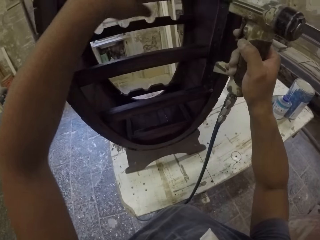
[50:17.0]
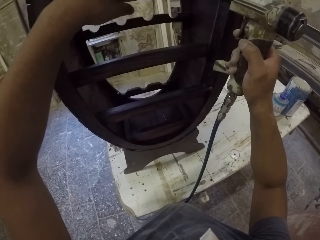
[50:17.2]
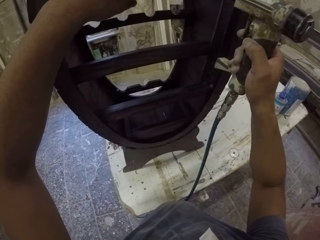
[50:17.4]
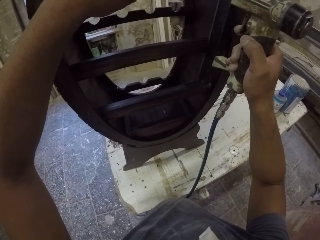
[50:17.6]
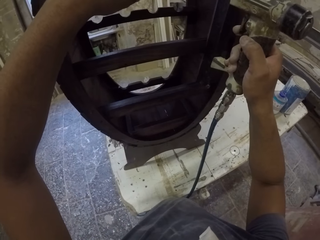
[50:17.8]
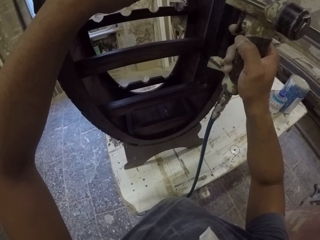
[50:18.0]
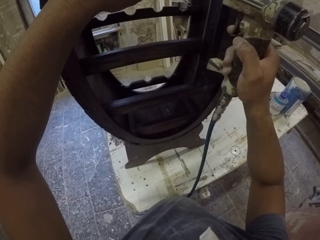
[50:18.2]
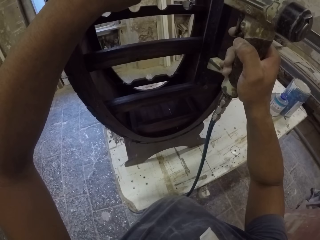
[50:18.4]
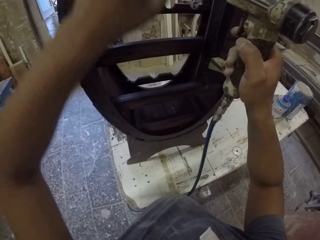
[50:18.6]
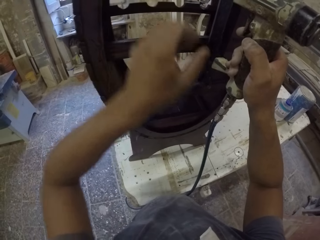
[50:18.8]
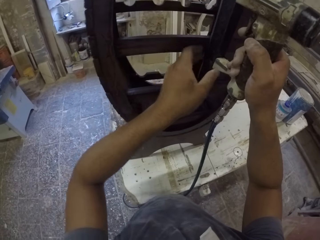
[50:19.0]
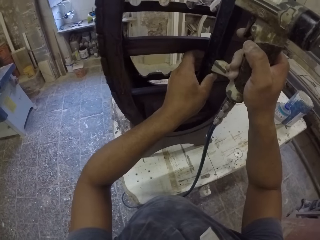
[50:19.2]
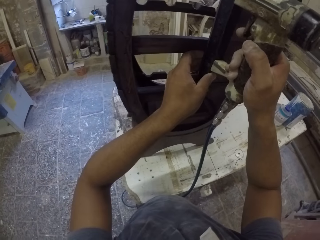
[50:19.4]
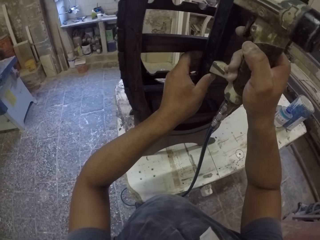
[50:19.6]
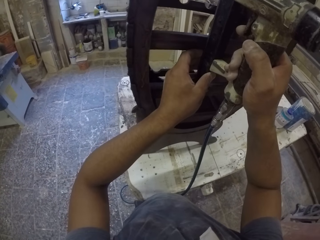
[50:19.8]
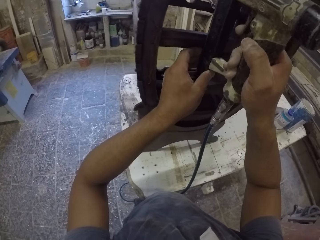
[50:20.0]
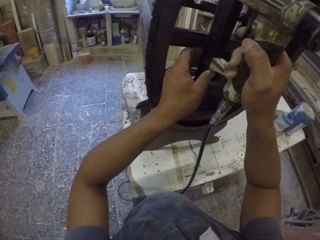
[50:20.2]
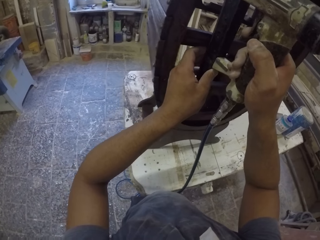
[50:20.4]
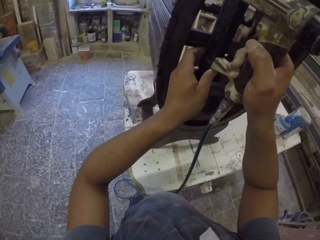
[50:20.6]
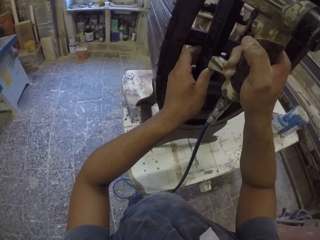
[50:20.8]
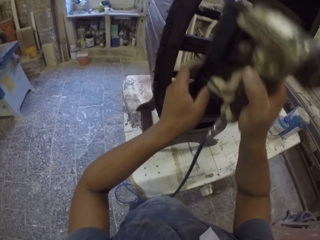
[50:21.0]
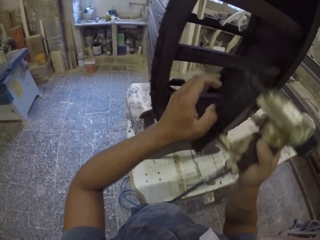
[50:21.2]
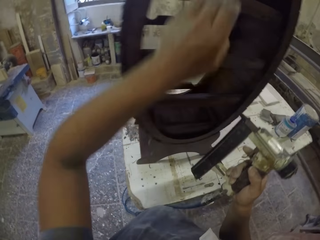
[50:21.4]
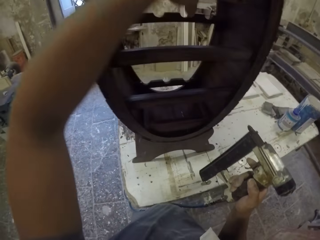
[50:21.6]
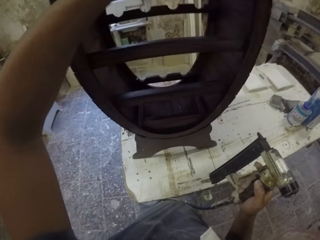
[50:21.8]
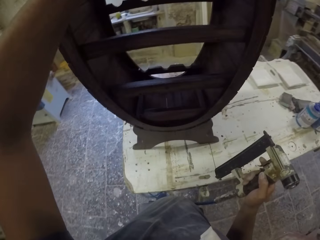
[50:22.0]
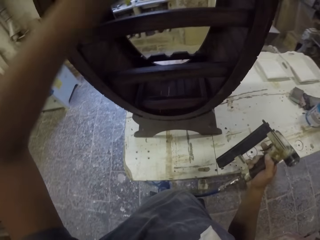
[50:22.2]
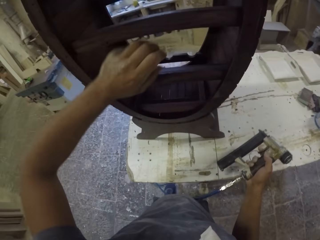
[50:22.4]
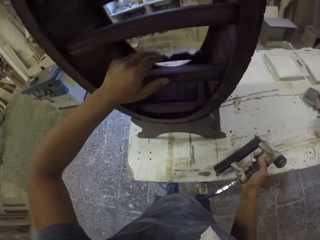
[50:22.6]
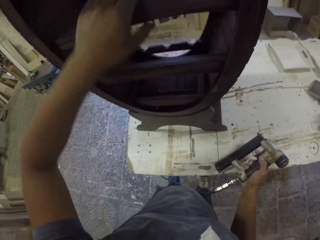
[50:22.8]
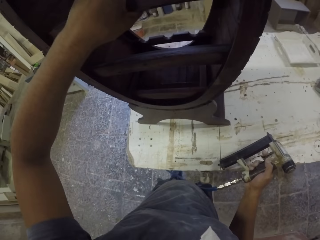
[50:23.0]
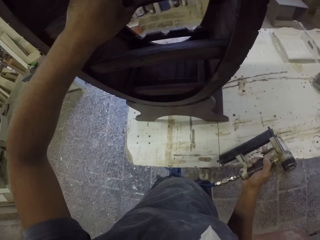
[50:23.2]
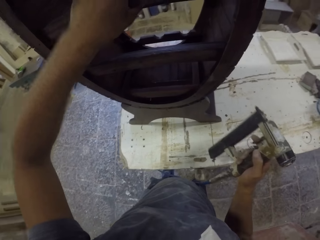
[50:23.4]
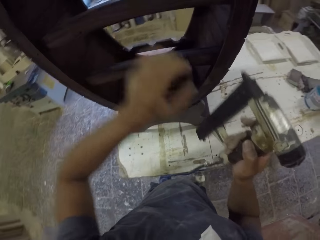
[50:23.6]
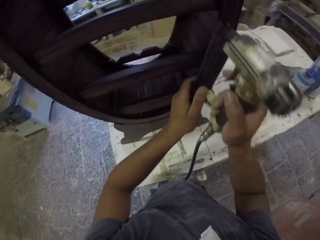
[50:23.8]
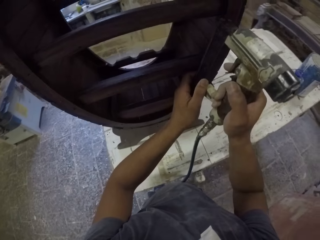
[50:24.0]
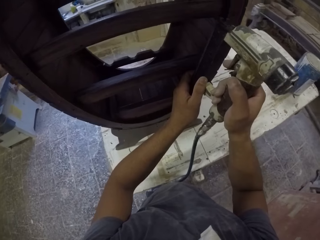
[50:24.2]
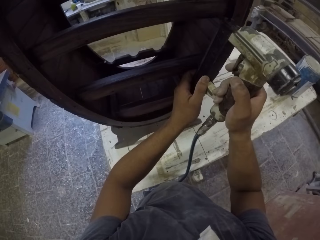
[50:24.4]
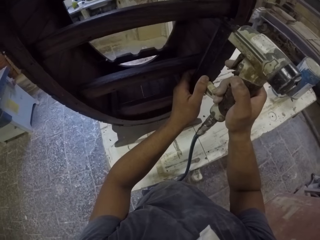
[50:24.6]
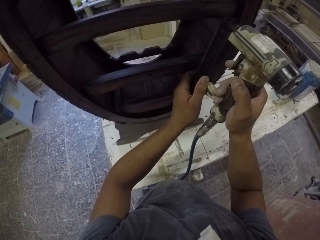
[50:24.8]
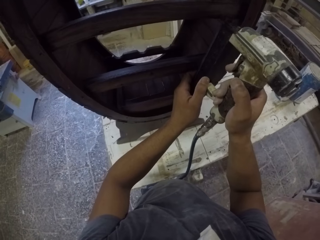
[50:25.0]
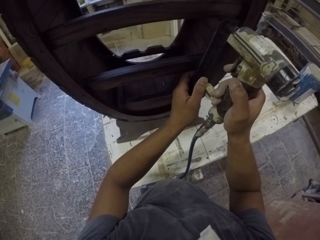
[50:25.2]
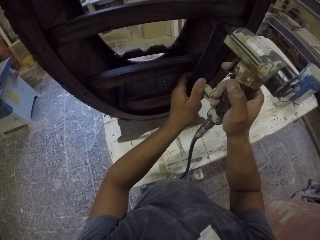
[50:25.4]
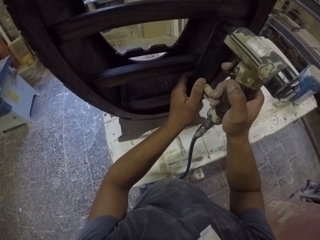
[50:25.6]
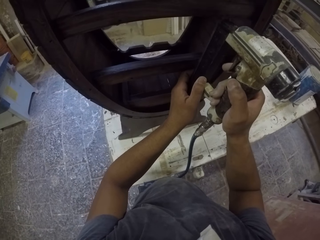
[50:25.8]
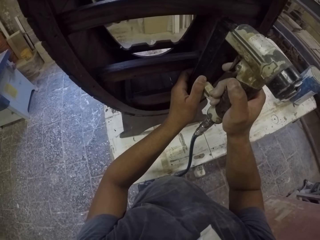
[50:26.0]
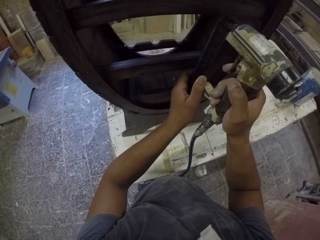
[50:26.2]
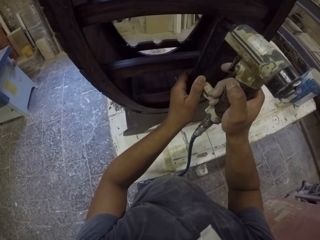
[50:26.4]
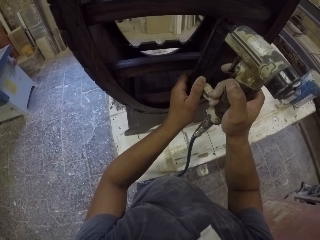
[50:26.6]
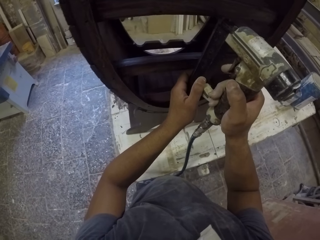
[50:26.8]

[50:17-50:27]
The camera wearer fixes nails on a wooden stand with a nail gun machine. They hold the nail gun and touch the wooden stand with the left hand. They fix nails on the wooden stand with the nail gun machine.

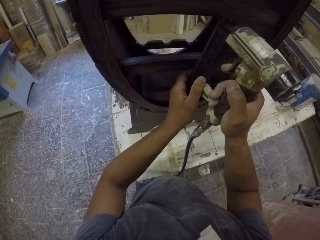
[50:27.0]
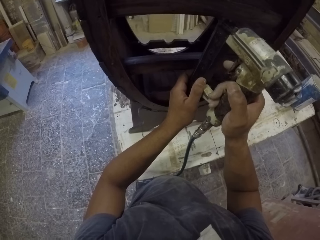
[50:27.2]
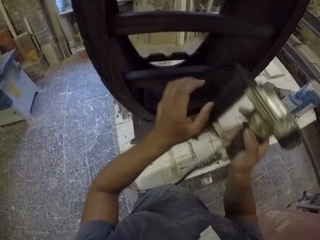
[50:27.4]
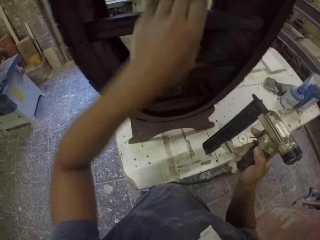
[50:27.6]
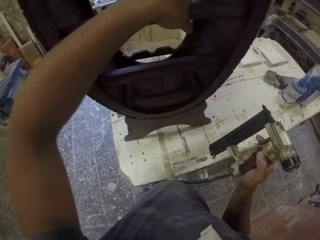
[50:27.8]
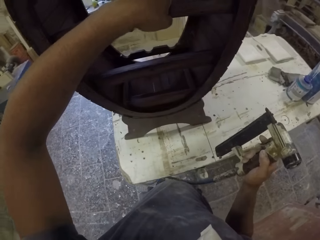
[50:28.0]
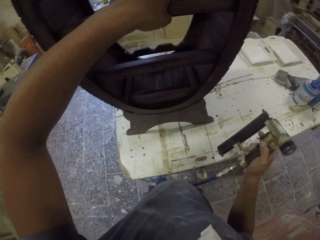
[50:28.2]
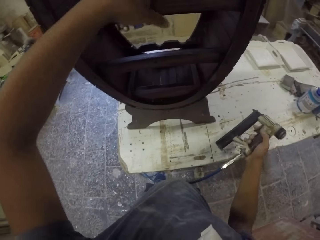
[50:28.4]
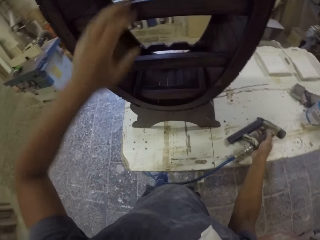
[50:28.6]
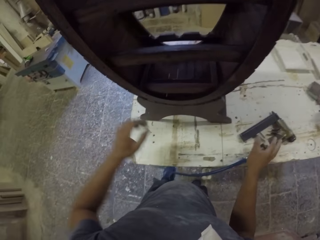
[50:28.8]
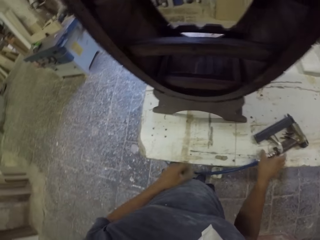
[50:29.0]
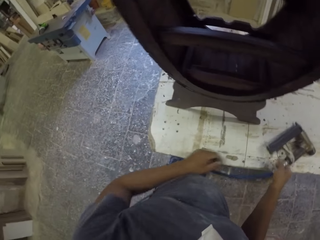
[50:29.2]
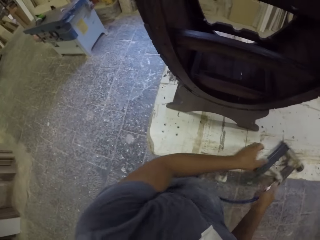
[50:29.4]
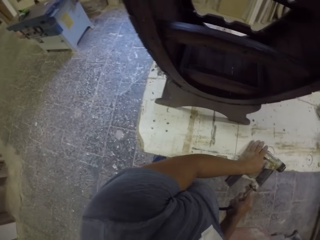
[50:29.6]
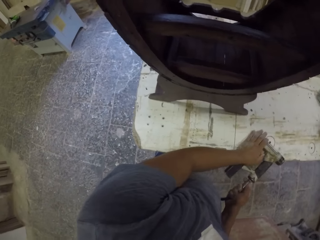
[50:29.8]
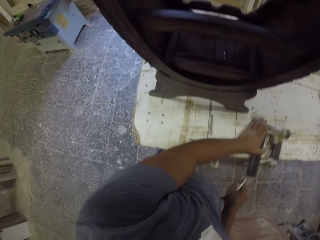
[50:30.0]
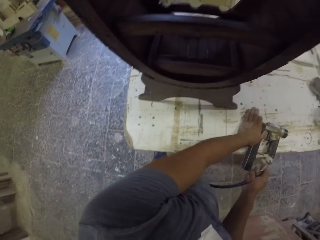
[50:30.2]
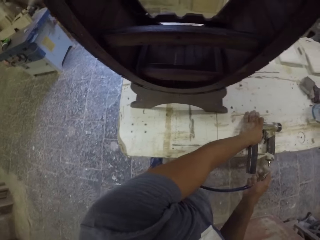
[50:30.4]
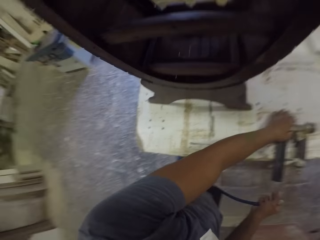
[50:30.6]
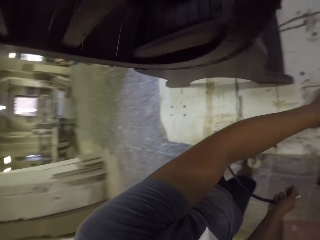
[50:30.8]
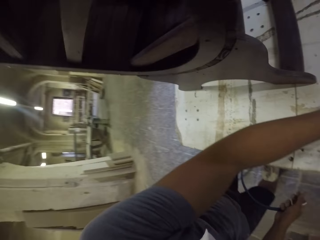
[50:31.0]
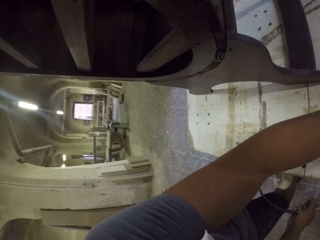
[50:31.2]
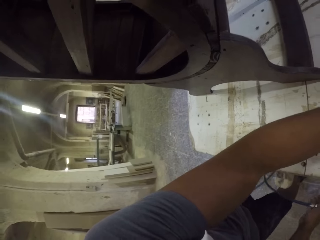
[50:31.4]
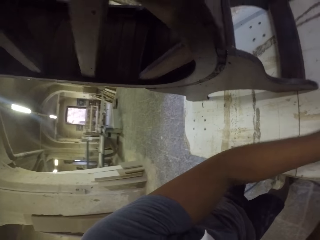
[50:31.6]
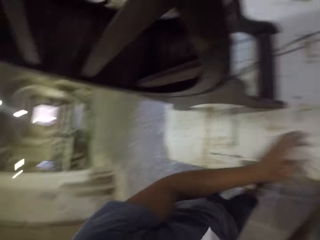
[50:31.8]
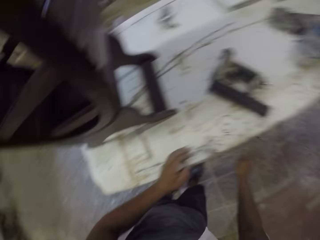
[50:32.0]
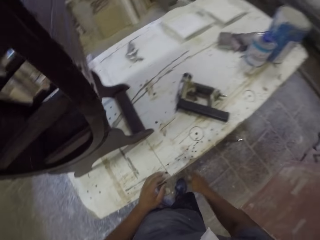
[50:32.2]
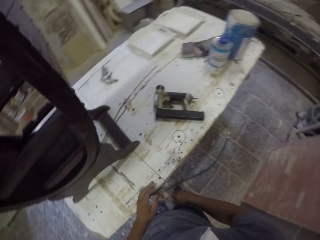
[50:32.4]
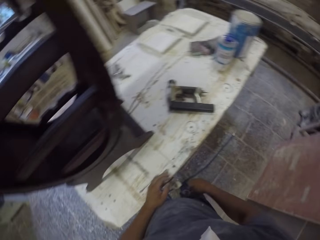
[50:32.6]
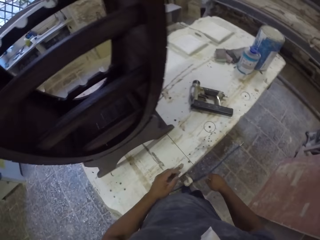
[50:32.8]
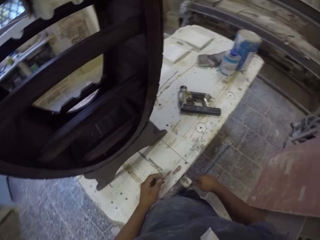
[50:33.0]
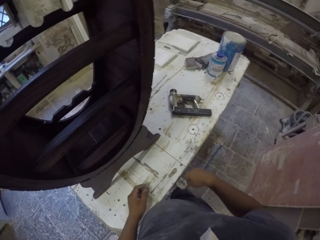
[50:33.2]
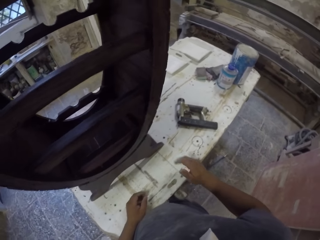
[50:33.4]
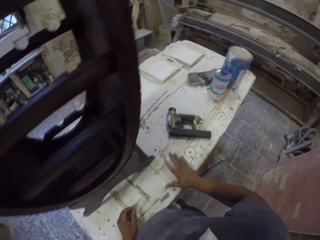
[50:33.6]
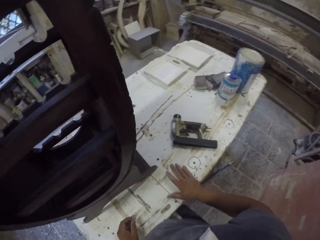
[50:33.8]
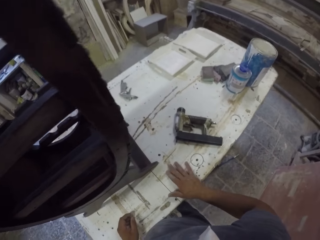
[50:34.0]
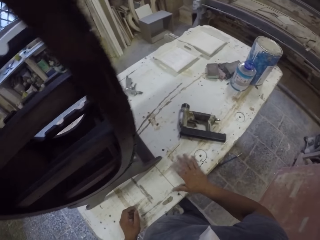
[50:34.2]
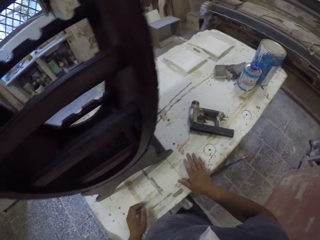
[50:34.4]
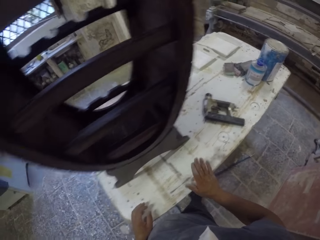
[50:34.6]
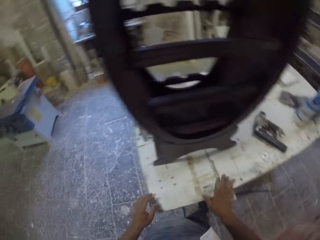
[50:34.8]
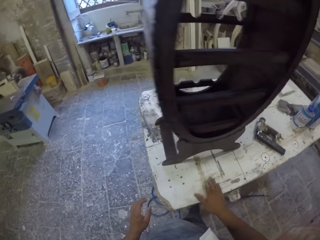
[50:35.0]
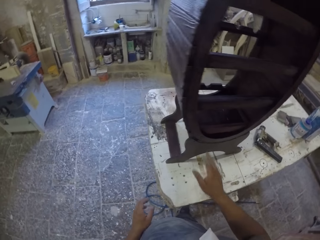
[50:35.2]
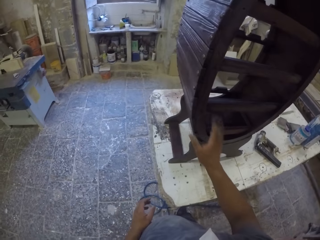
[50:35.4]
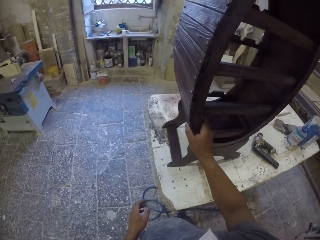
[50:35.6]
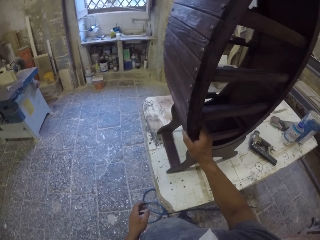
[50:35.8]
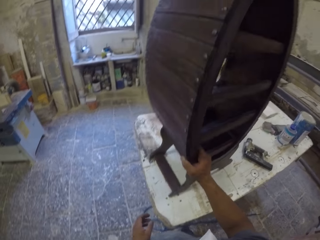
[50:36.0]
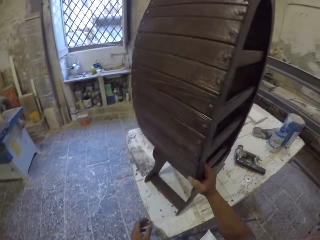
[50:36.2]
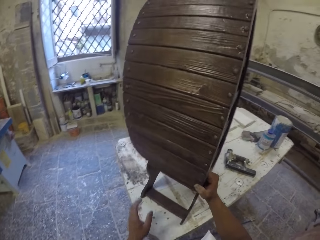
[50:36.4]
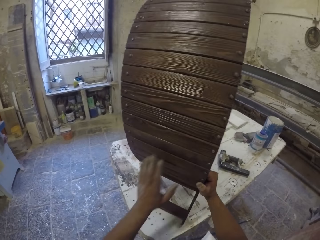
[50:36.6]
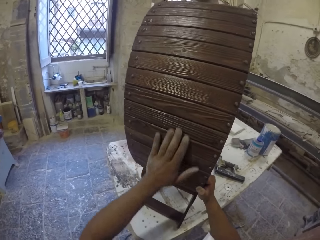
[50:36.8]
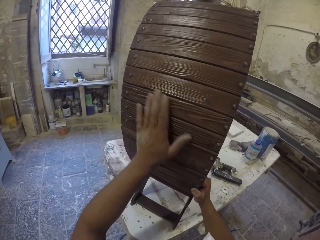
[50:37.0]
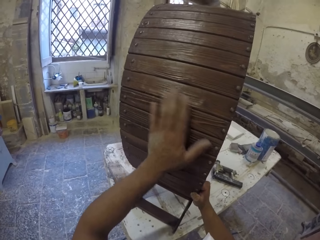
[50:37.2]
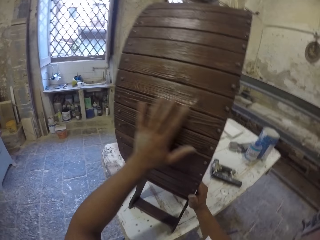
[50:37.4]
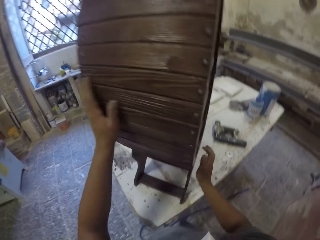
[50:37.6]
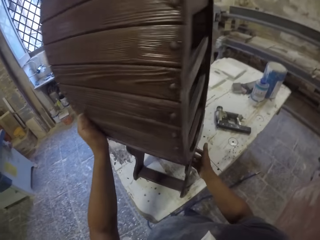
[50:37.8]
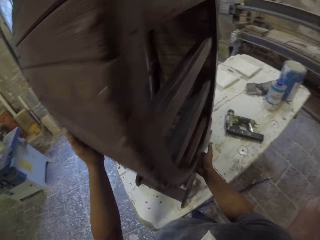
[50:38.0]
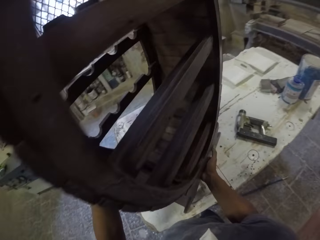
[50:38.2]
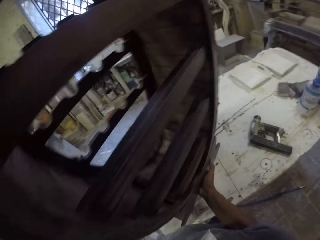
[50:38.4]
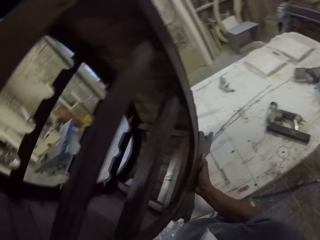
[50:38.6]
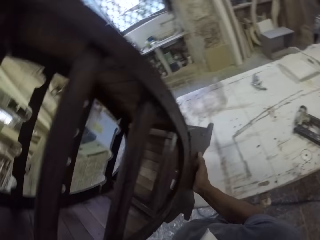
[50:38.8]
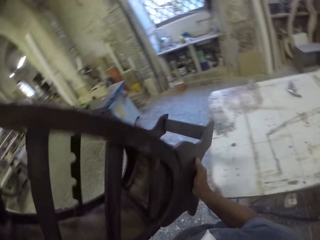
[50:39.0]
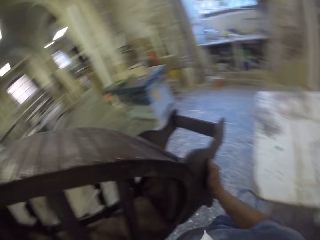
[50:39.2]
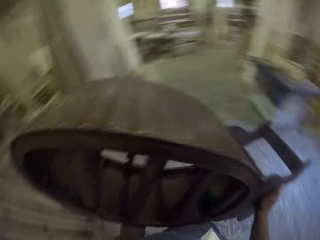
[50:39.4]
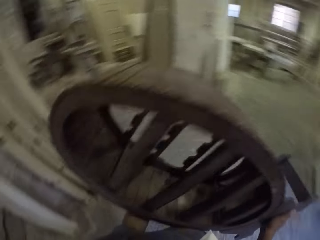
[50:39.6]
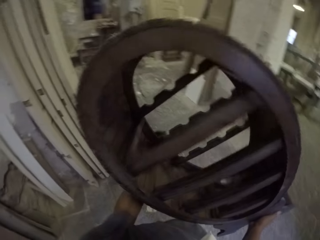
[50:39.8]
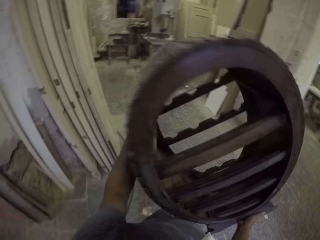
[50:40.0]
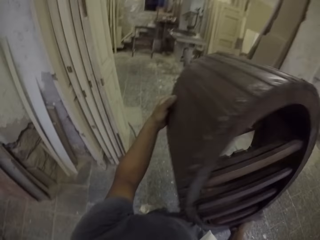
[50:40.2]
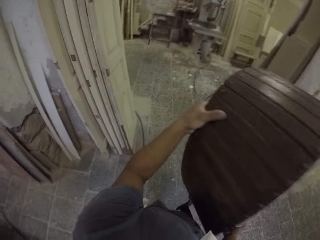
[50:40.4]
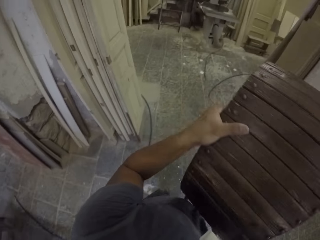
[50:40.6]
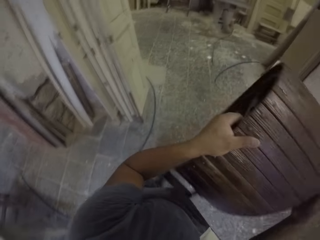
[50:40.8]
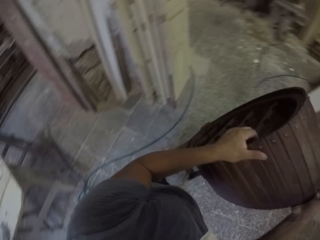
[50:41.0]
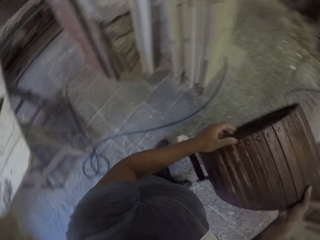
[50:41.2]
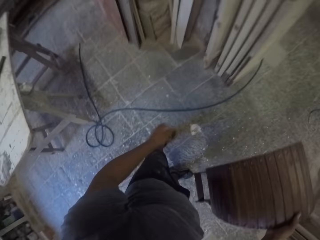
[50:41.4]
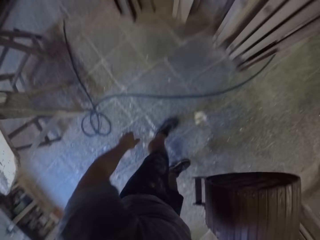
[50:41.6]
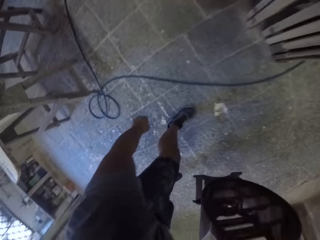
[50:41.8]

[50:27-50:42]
The camera wearer touches a wooden stand or furniture with the left hand. They hold a nail gun. They place the nail gun machine on the table. They unplug the nail gun machine. They drop a cable on the floor. They touch the cable. They tap on the table with the right hand. They touch the furniture. They rotate the wooden stand on the table. They touch the furniture. They wipe the wooden stand with the left hand. They lift the wooden stand with both hands in the room. They hold the furniture.
